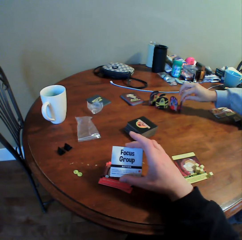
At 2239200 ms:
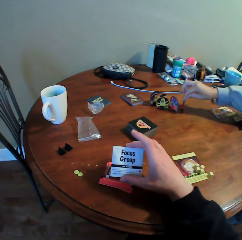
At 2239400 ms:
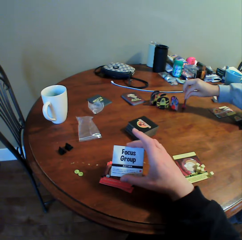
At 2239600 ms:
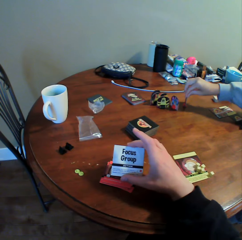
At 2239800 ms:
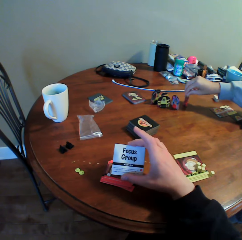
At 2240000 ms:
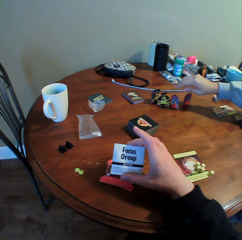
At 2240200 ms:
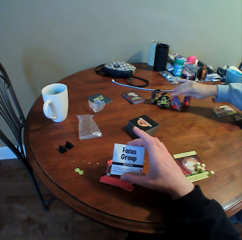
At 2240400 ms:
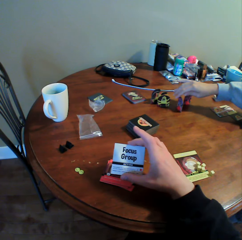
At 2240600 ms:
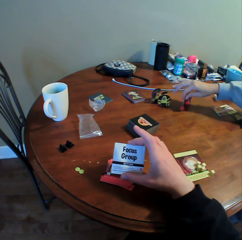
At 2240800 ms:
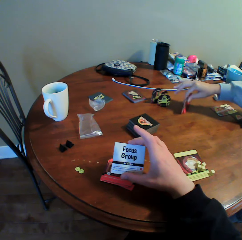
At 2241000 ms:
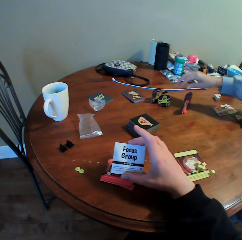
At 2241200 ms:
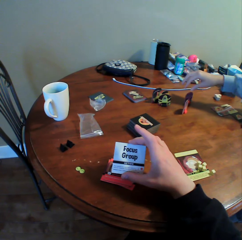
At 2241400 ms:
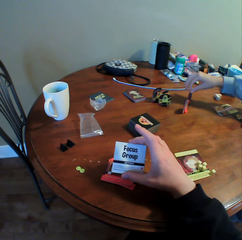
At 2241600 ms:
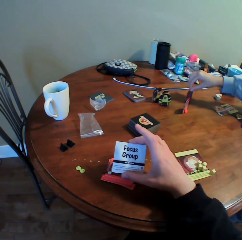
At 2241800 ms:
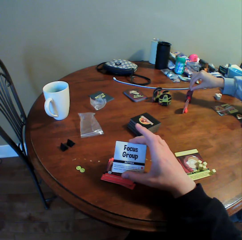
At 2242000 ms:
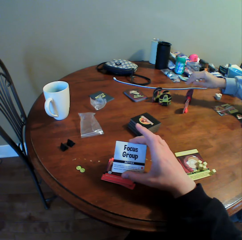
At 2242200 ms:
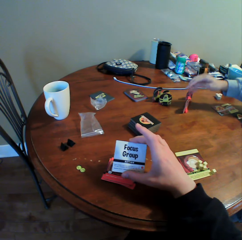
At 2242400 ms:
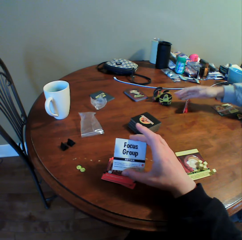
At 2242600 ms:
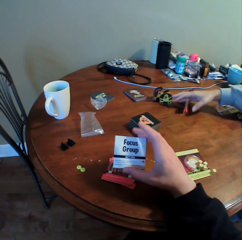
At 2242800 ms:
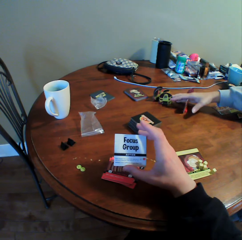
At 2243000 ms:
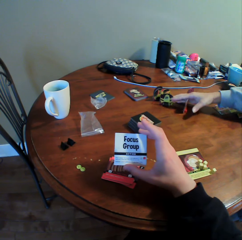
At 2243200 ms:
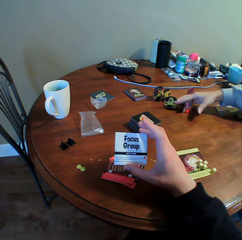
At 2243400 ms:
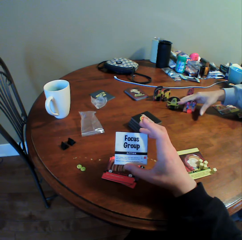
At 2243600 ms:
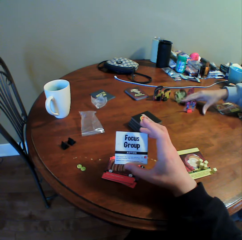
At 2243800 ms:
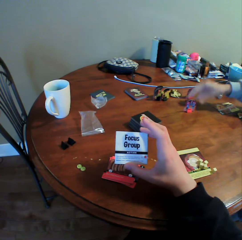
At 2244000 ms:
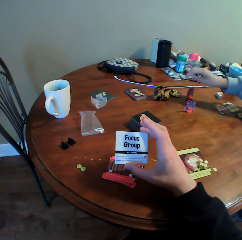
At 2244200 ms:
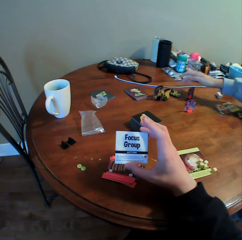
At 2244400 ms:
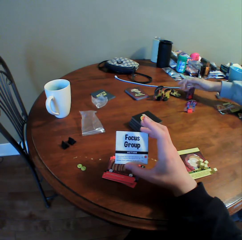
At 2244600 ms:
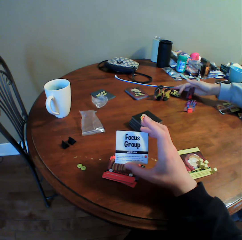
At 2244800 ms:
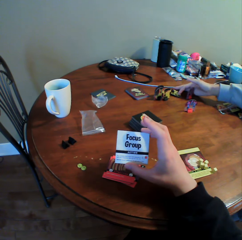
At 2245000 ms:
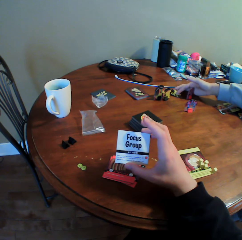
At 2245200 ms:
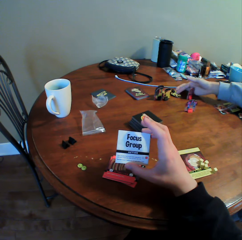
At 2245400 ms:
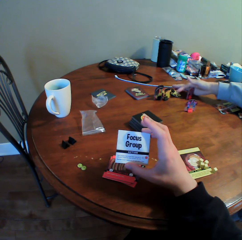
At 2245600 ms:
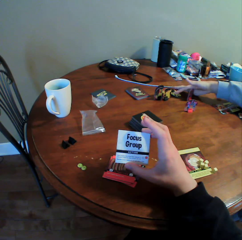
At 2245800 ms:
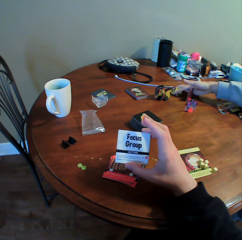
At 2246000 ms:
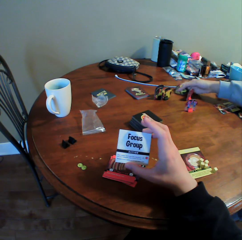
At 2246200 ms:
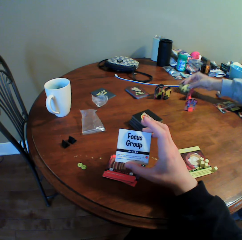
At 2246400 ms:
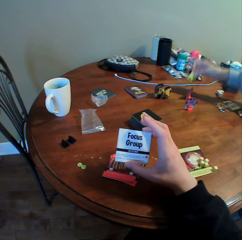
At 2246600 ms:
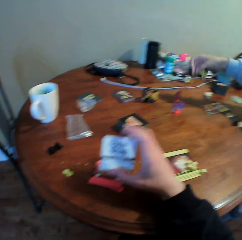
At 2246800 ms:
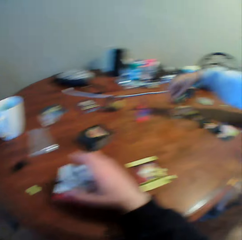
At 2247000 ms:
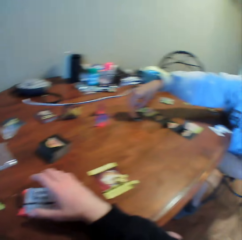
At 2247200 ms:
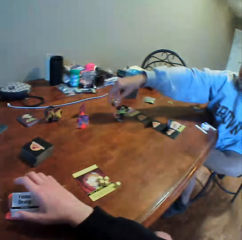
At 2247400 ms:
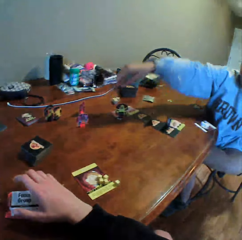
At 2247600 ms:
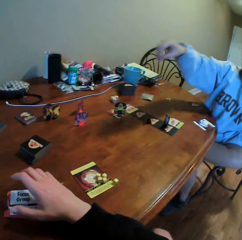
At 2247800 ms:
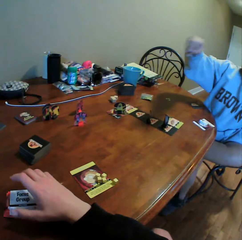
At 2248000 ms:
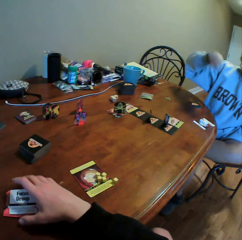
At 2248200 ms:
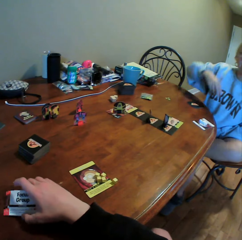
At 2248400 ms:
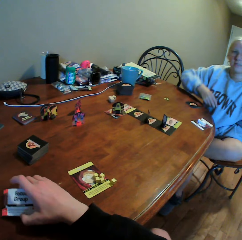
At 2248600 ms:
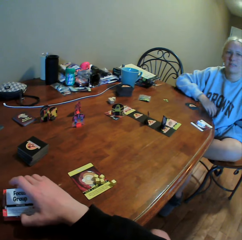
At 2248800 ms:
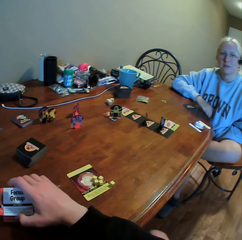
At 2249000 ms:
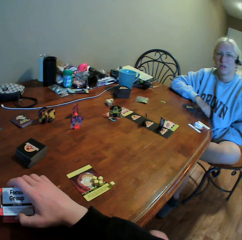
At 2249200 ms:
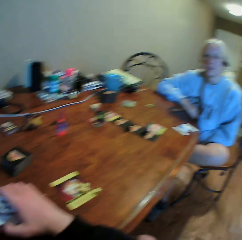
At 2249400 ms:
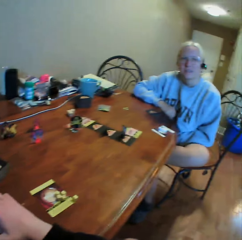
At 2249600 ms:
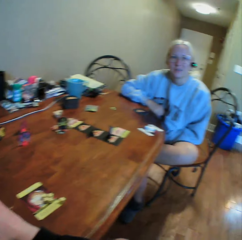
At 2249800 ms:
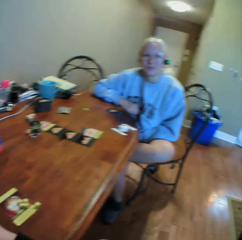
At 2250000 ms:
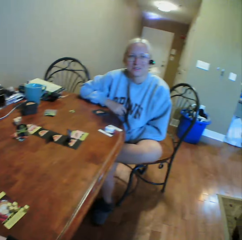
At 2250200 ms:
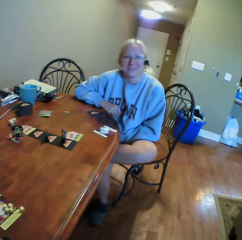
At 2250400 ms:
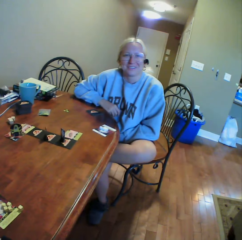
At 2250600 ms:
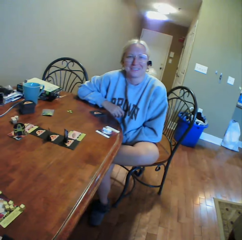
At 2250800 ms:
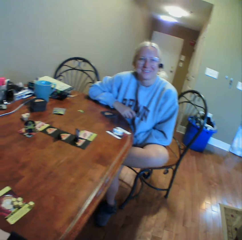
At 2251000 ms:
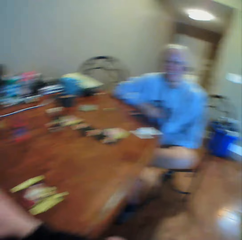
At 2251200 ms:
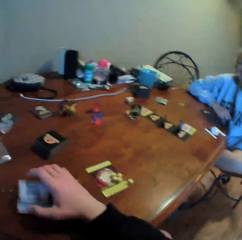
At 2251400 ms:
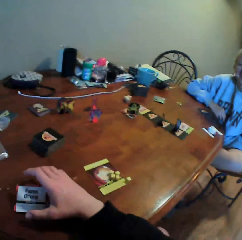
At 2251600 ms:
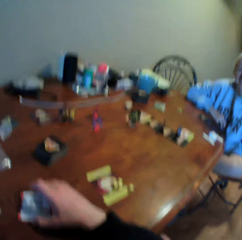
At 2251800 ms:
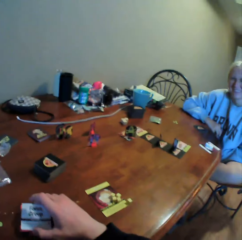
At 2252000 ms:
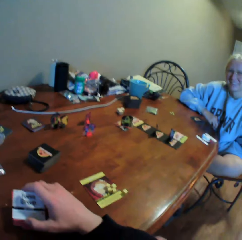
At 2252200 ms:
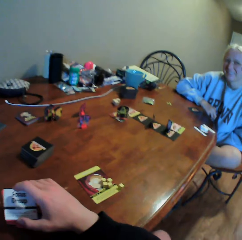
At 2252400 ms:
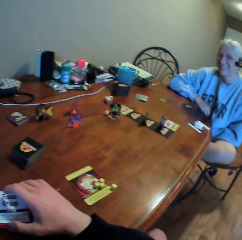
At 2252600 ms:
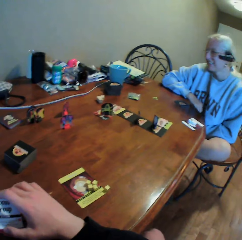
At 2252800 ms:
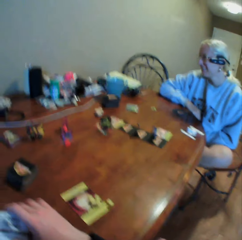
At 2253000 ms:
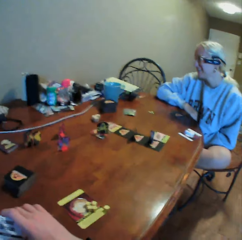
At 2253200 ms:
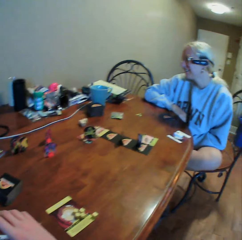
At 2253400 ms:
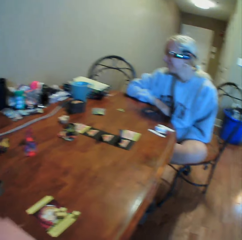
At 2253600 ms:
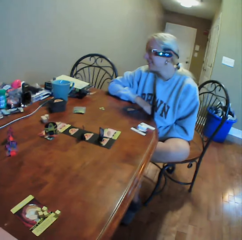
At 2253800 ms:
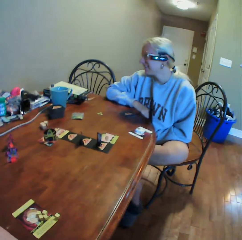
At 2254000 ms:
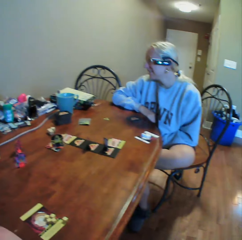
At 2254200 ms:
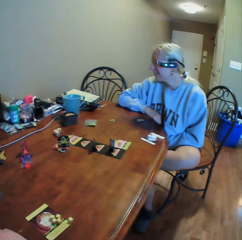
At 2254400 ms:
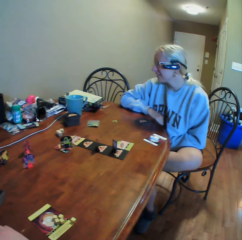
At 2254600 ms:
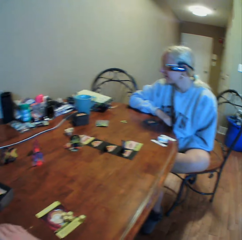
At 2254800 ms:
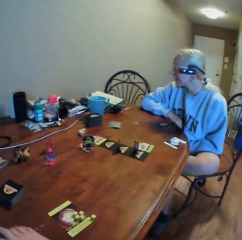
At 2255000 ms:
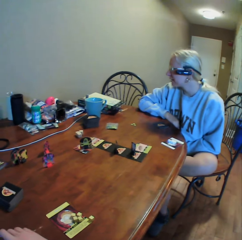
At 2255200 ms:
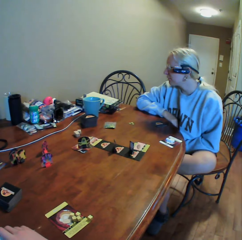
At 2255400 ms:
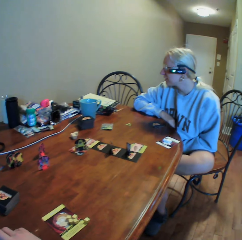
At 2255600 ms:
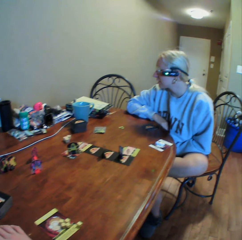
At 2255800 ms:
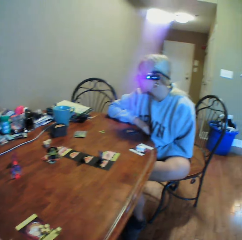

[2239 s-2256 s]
A woman moves something on the table. The camera wearer looks at a card. The woman arranges cards on the table. The camera wearer holds the card with his right hand. The woman picks a card from the table. The camera wearer puts the card on the table. The woman puts something on the card. The camera wearer looks around. The woman moves her hand backwards and places the card on the table. The camera wearer picks the card on the table, holds the card on the table, and looks around. The woman does something. The camera wearer puts the card on the table. He picks the card on the table and looks around. He moves the card on the table. The woman looks around.

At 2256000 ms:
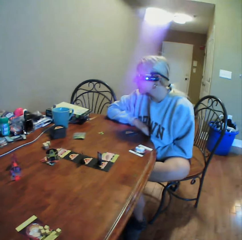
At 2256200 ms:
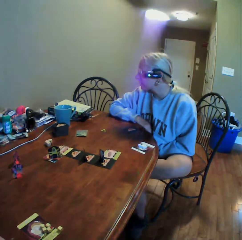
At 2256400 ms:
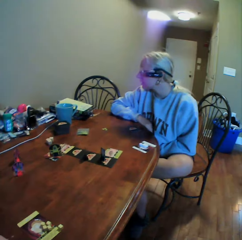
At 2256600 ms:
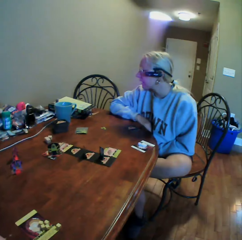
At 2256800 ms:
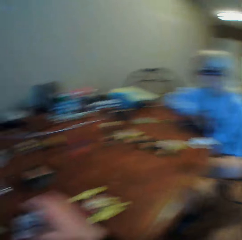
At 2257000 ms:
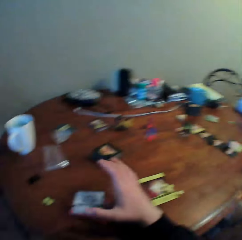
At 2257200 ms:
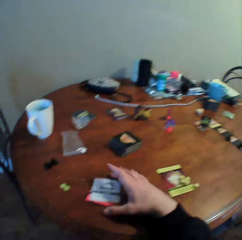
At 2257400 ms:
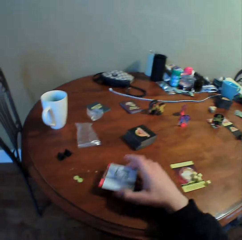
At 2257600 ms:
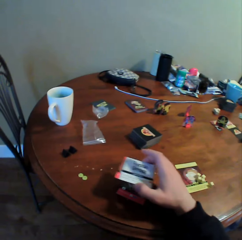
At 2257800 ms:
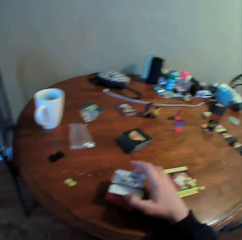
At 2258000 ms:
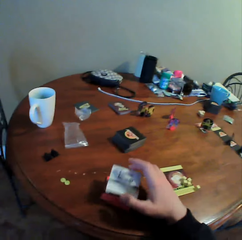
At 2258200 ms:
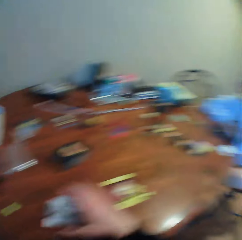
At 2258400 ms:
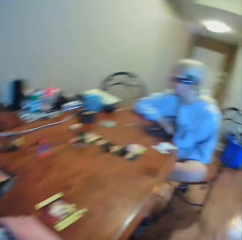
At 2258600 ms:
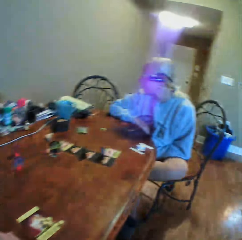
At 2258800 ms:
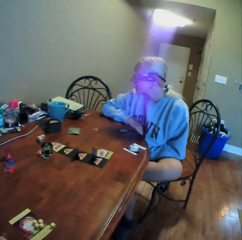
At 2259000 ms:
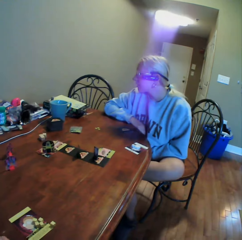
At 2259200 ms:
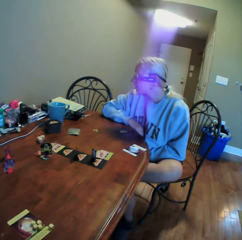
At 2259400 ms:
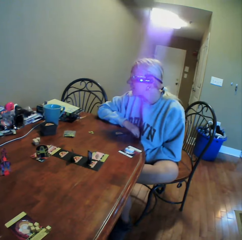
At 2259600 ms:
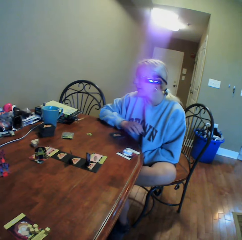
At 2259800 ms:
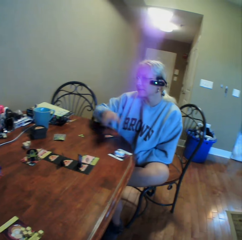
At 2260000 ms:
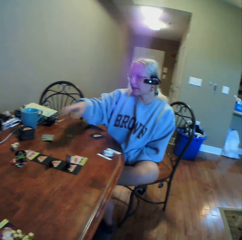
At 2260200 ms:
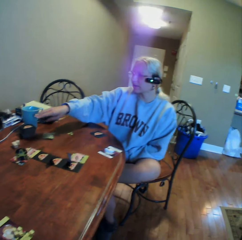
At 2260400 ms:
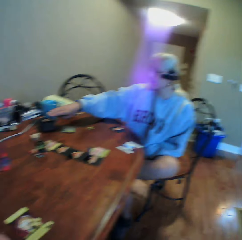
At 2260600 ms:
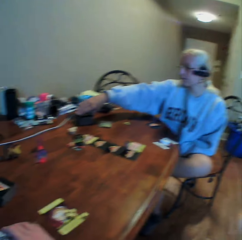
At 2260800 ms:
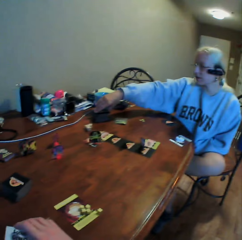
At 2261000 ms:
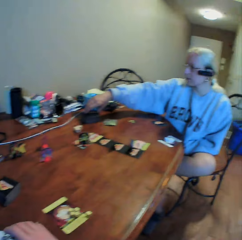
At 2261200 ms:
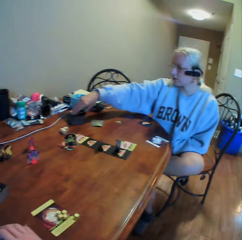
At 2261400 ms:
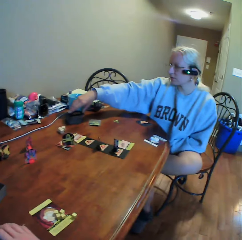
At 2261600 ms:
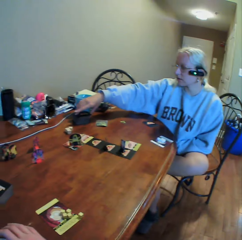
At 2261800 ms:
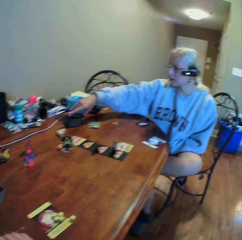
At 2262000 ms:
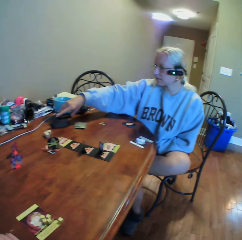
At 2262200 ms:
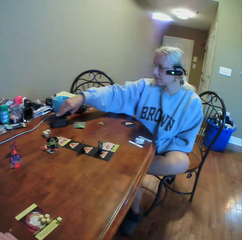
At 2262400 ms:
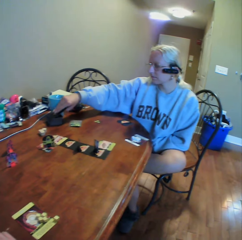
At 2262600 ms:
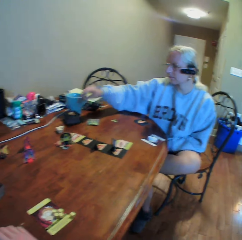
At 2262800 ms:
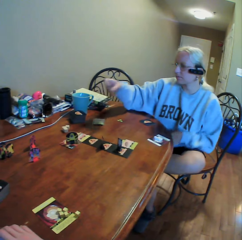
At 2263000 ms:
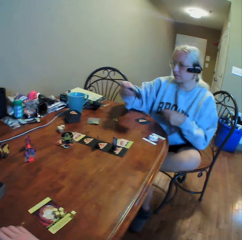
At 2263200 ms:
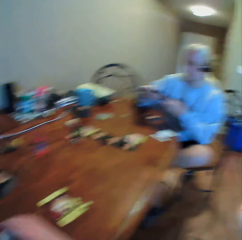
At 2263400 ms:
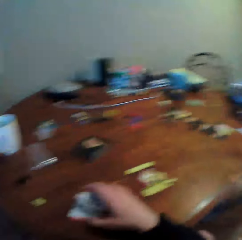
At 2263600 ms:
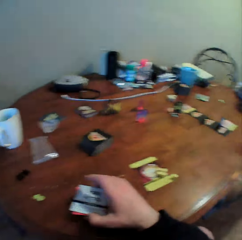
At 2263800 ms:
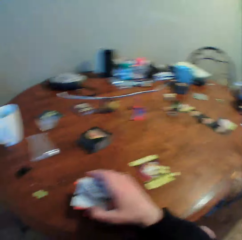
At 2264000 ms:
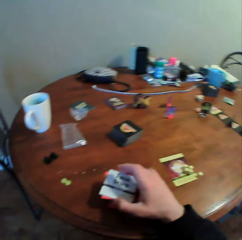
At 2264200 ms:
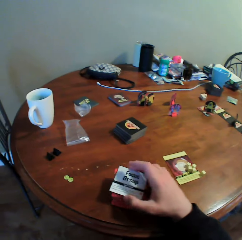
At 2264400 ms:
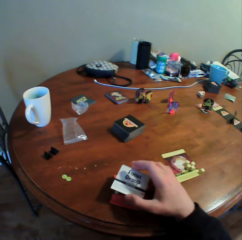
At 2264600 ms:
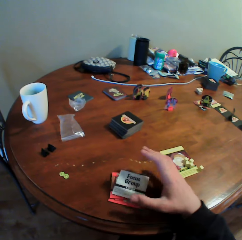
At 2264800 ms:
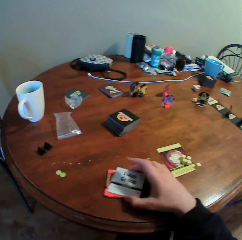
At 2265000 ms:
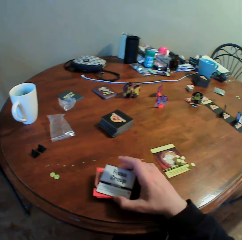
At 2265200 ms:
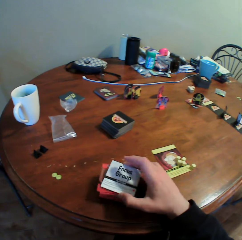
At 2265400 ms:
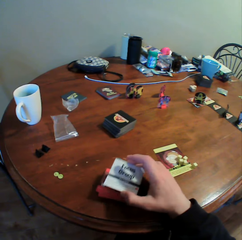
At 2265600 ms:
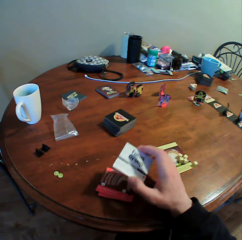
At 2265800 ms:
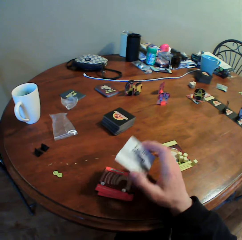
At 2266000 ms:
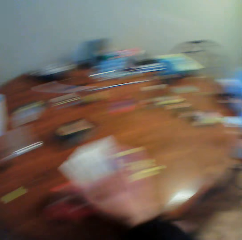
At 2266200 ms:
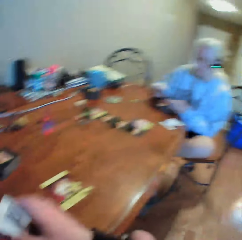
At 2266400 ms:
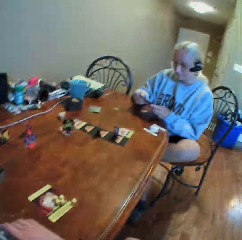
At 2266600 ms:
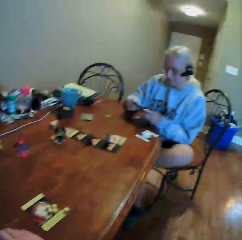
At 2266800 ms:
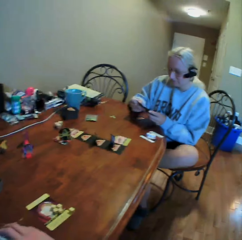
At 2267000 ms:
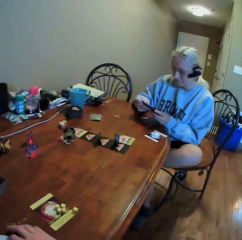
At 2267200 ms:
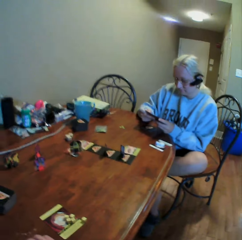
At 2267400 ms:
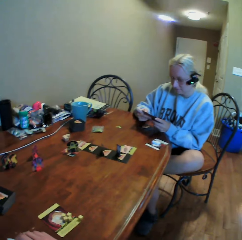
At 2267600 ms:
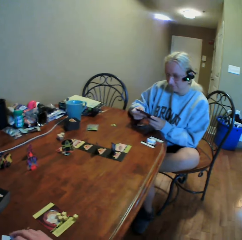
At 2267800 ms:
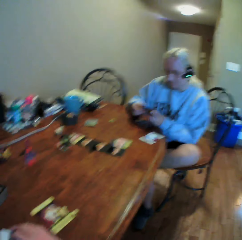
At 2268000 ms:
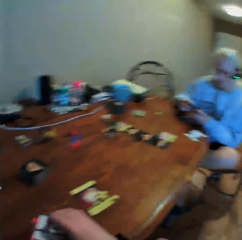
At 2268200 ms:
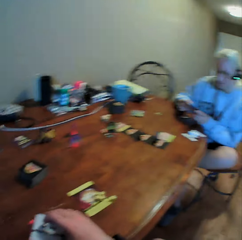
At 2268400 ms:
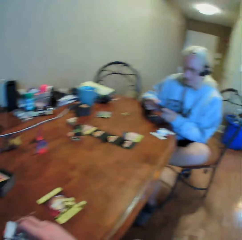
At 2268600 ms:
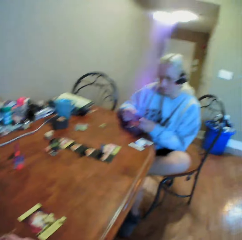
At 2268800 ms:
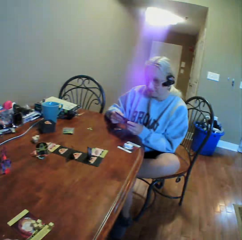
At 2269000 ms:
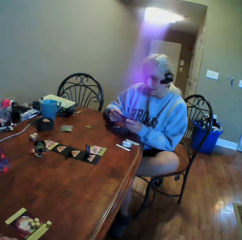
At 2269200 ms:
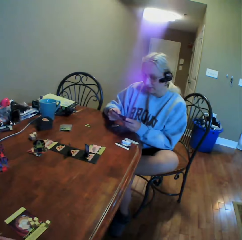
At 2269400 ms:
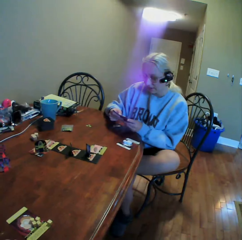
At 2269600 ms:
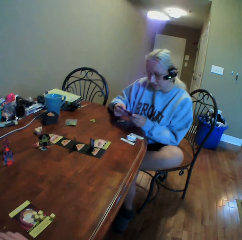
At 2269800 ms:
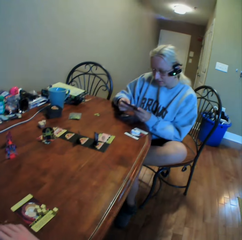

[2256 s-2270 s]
The camera wearer does something. They move the cards on the table and look around. A woman moves her hand. The camera wearer moves the cards on the table. The woman picks cards from the table. The camera wearer moves the cards on the table, picks up the cards on the table, and looks around. The woman holds a card in her hands.
